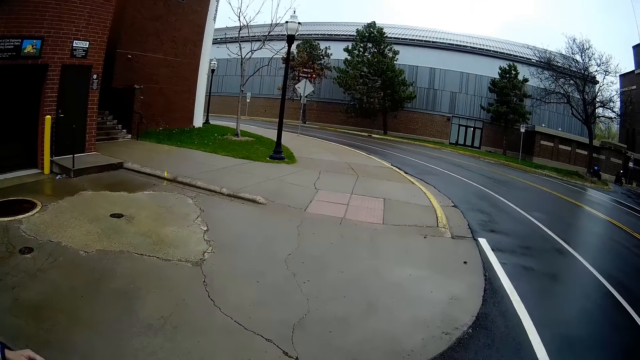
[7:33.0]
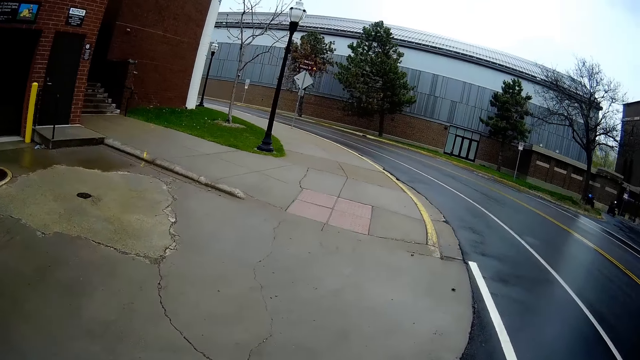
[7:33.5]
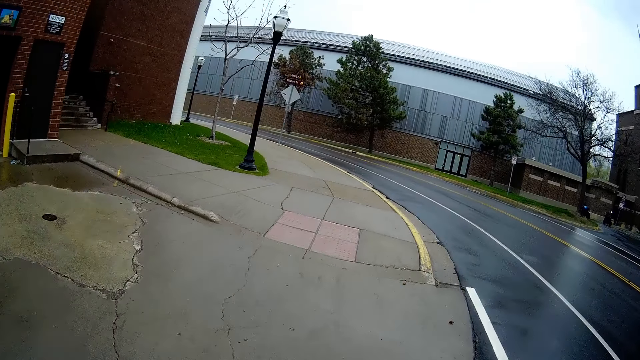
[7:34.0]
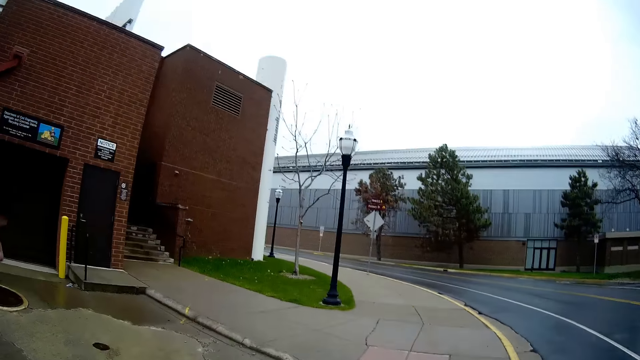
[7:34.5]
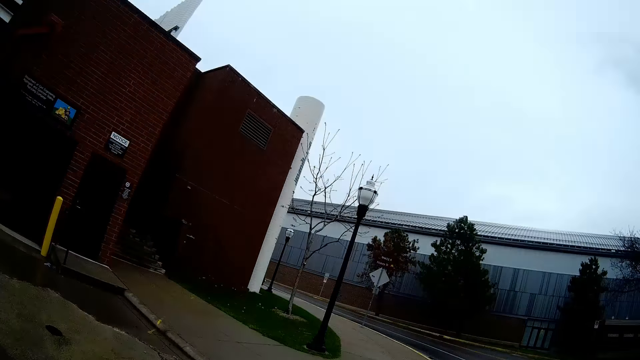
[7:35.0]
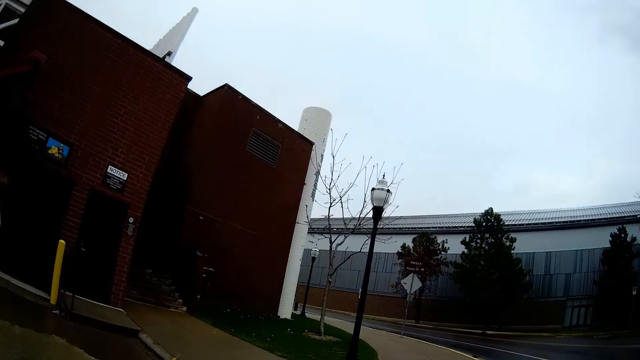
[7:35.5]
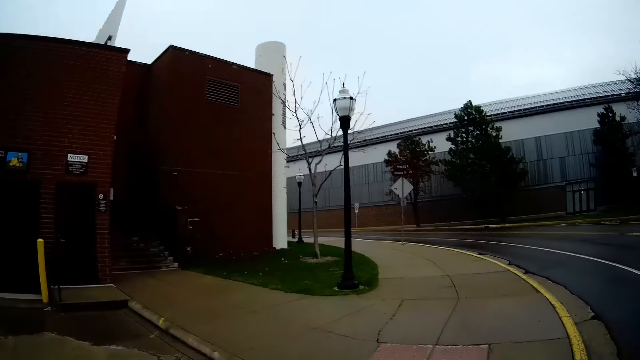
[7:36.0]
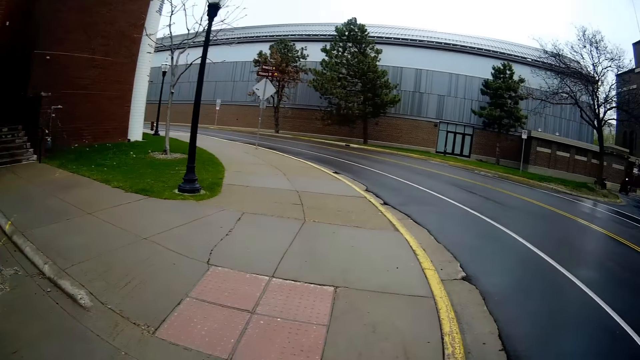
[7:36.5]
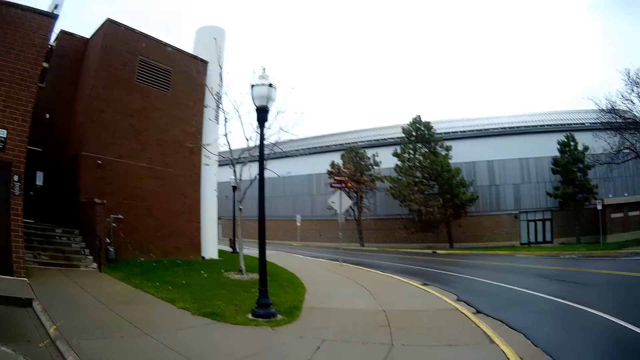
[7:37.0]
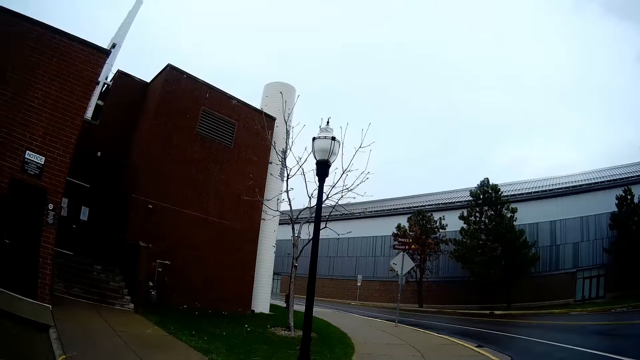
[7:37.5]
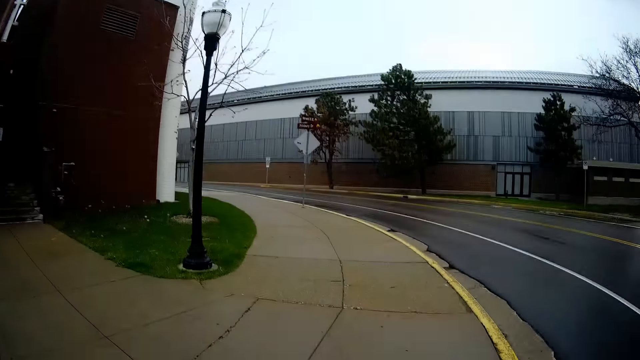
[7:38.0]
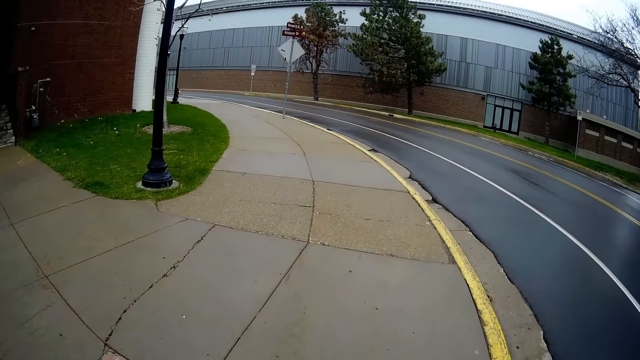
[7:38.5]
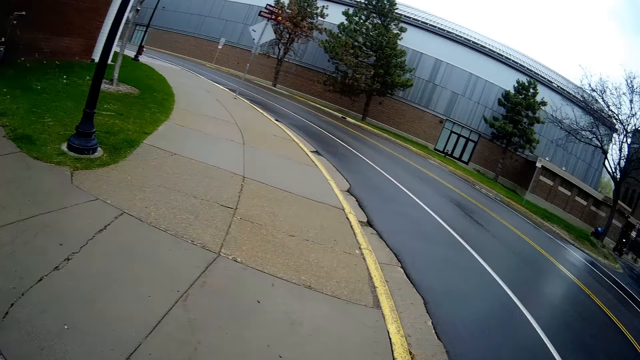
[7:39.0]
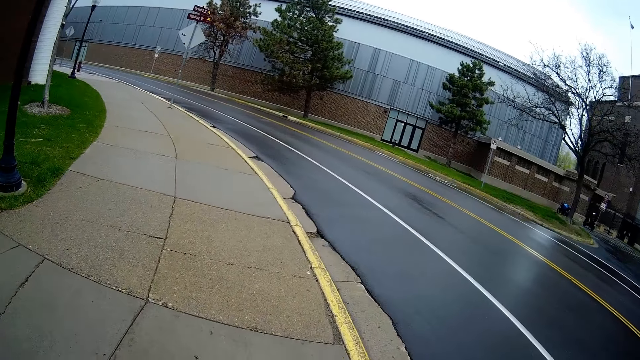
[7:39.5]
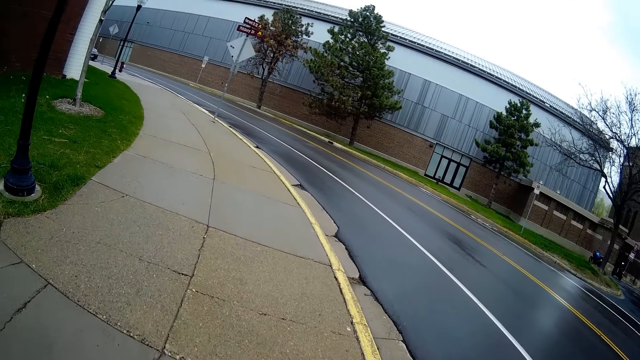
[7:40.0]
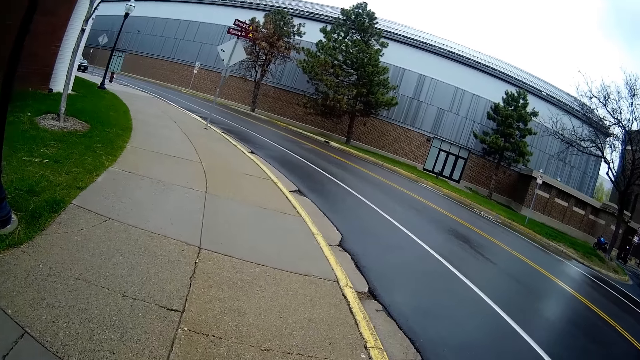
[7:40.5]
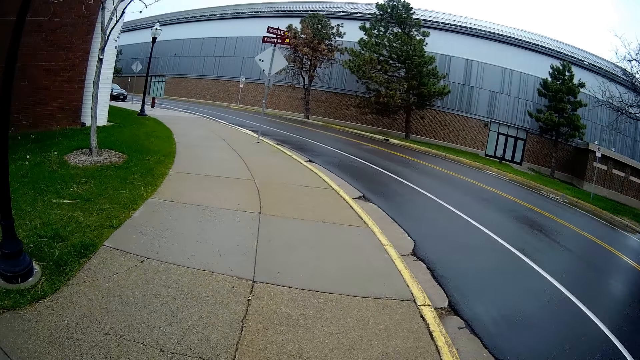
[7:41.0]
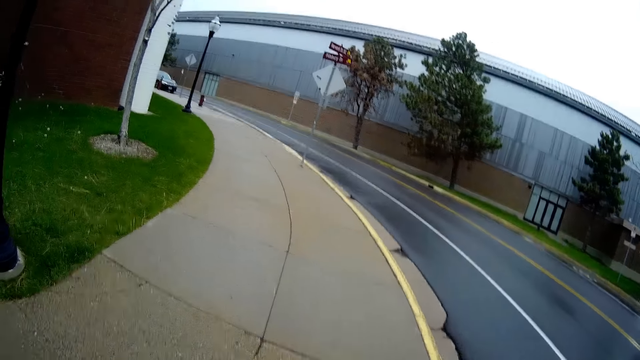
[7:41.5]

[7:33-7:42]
The camera wearer walks along the pavement. They converse with a man. They walk along the pavement.

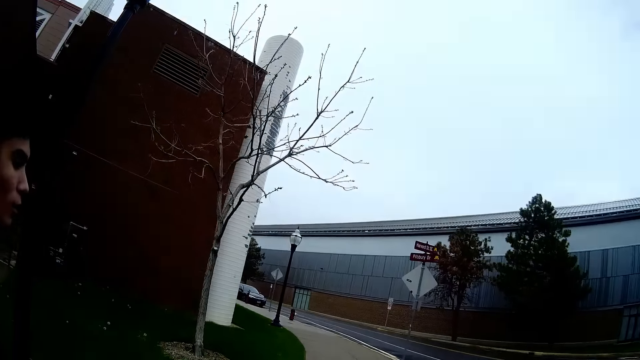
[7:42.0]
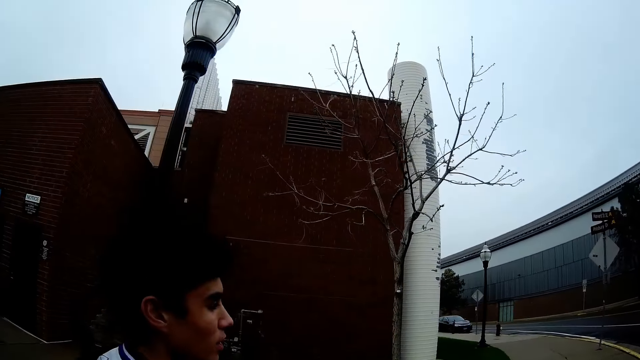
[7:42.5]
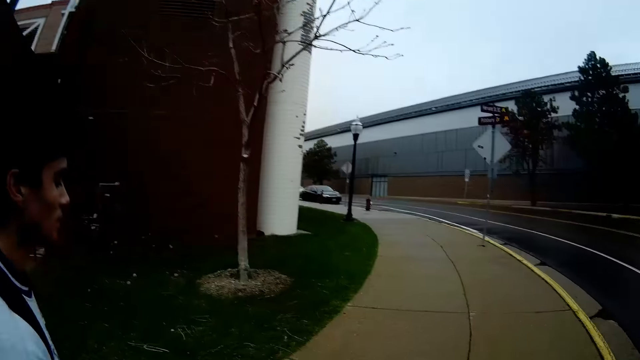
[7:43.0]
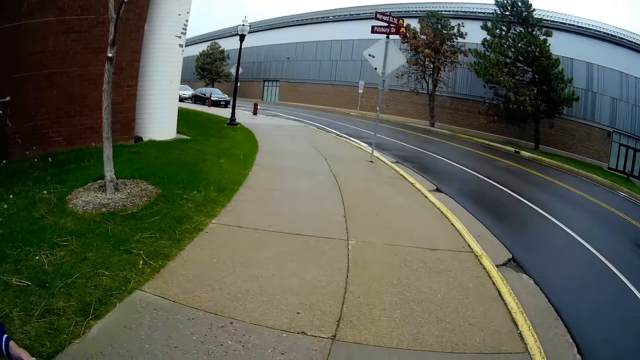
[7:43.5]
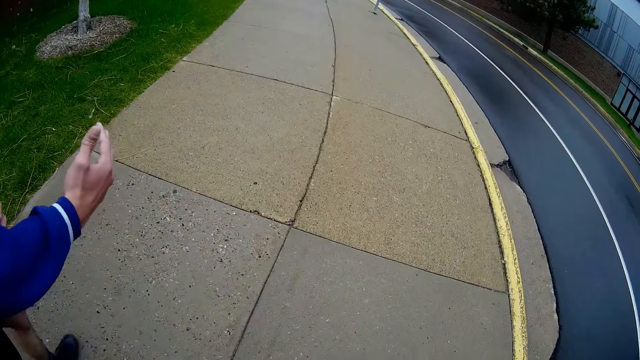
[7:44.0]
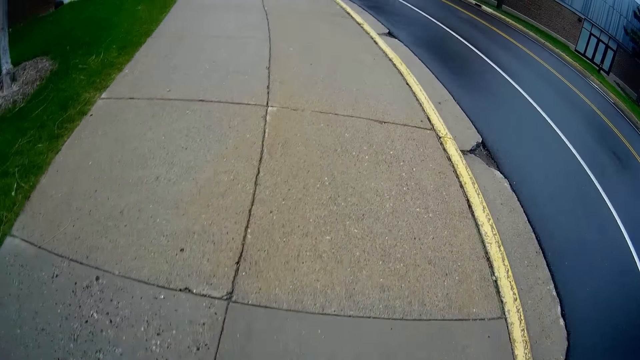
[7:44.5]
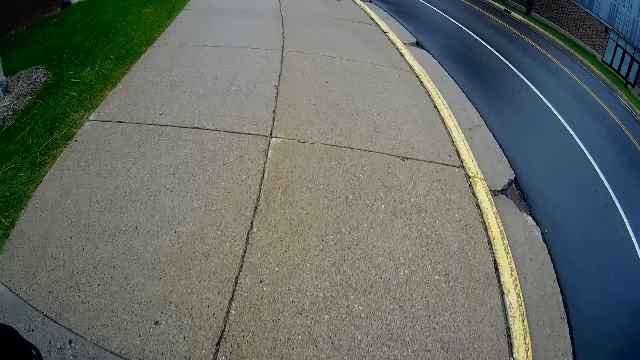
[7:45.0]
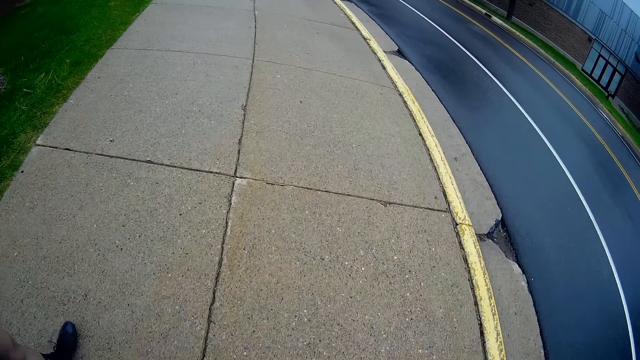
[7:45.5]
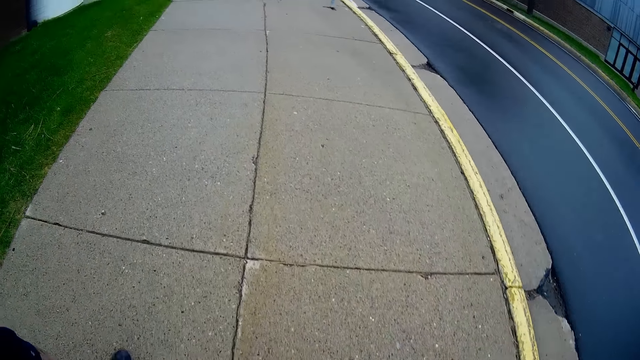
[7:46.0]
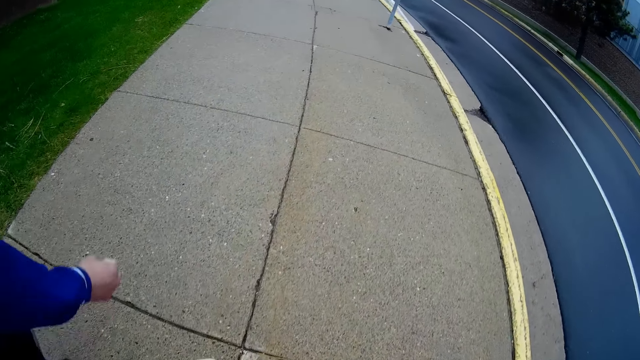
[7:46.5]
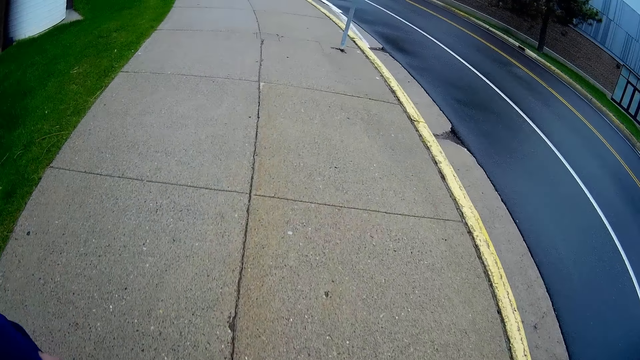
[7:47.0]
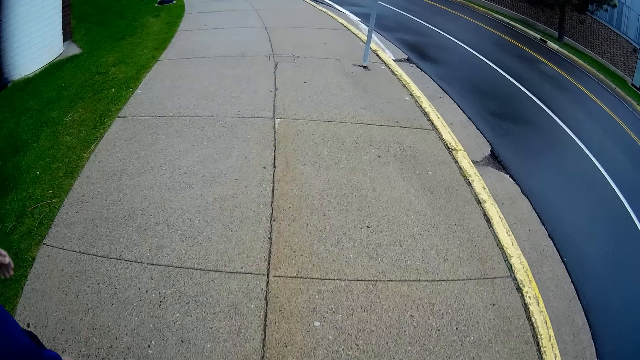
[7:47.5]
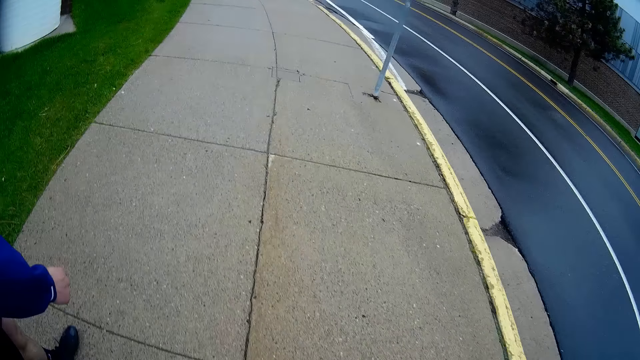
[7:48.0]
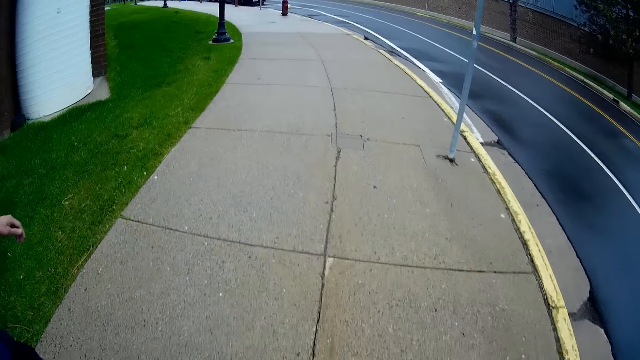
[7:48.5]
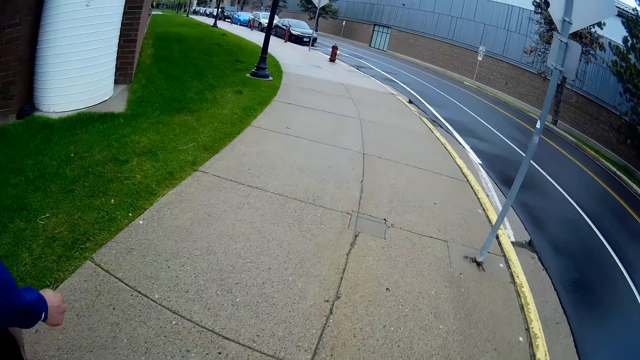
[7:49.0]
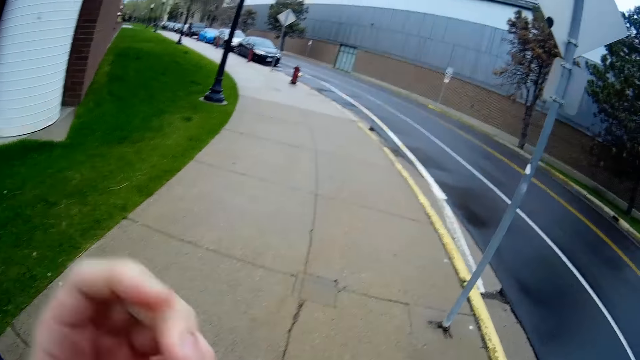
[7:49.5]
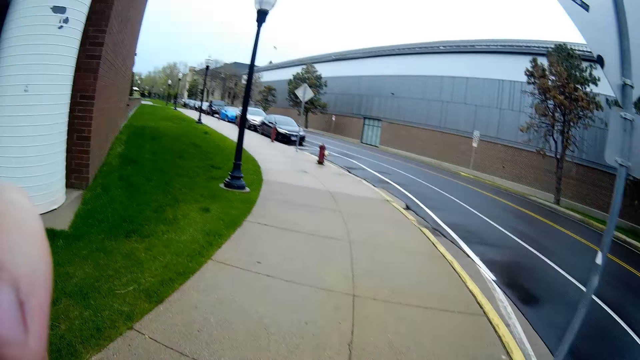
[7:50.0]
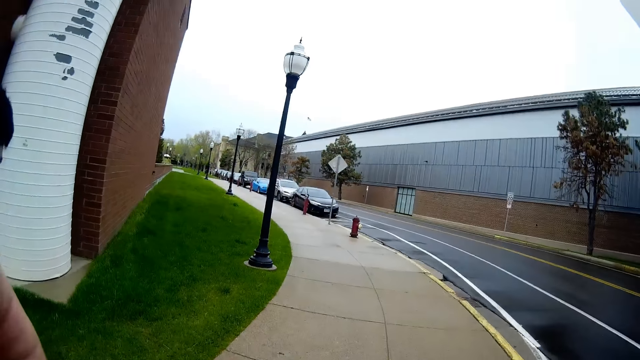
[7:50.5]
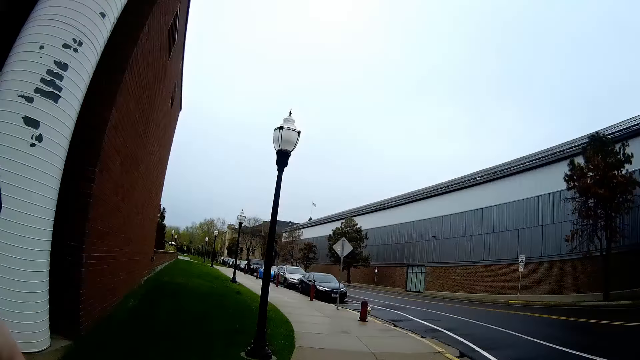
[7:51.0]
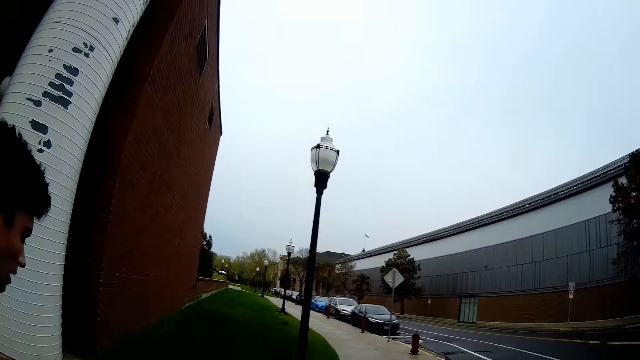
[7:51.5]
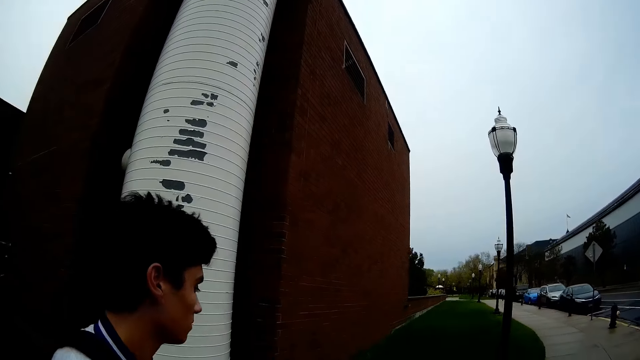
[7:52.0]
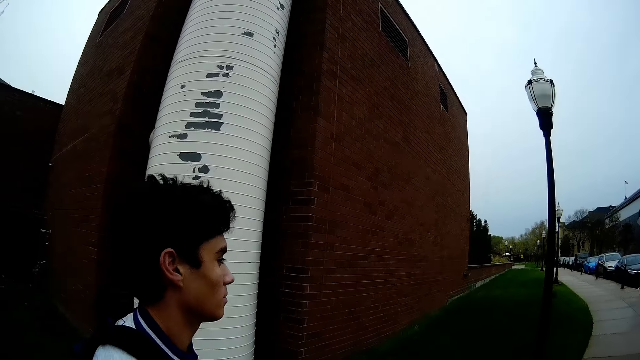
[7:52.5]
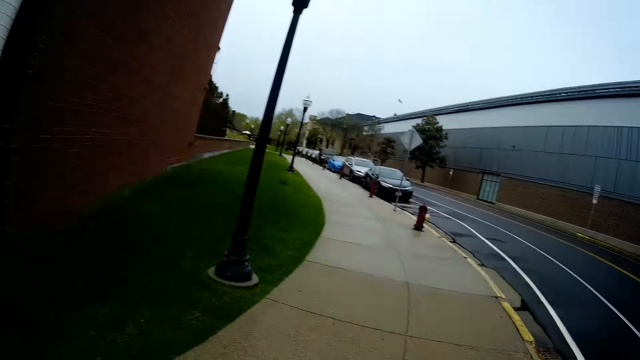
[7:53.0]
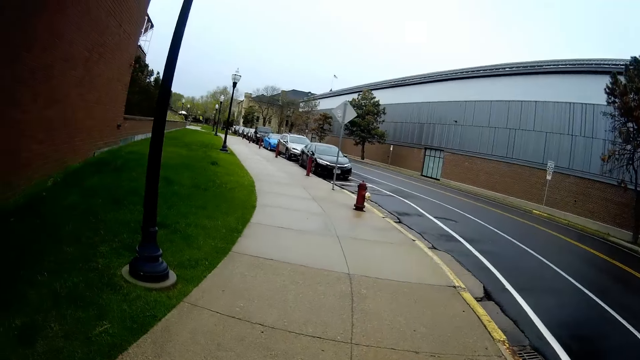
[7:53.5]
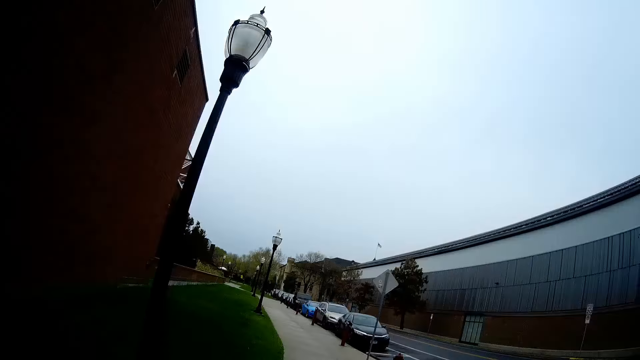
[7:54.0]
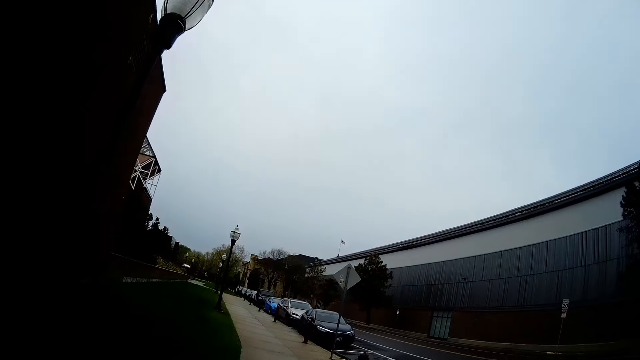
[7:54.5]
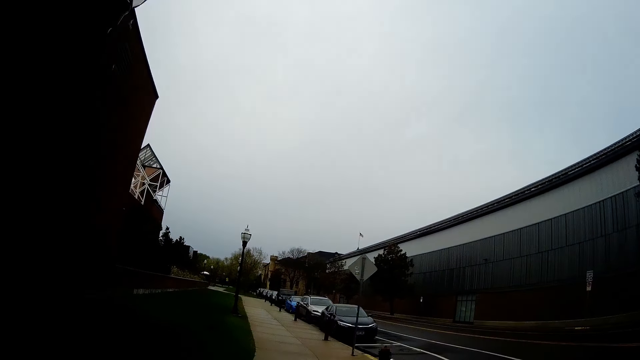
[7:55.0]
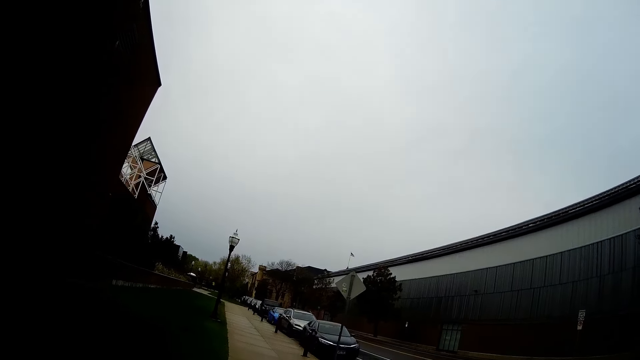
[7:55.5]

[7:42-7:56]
The camera wearer converses with a man. The man stretches his hand. The camera wearer converses with the man. They walk along the pavement. They converse with the man. They walk along the pavement. They converse with the man.
